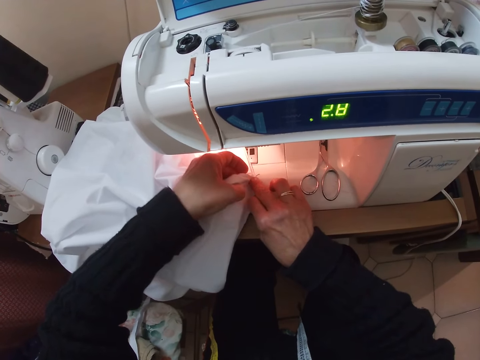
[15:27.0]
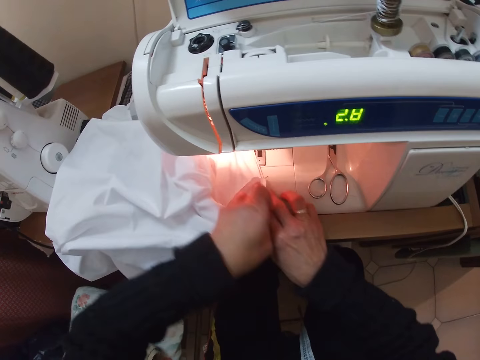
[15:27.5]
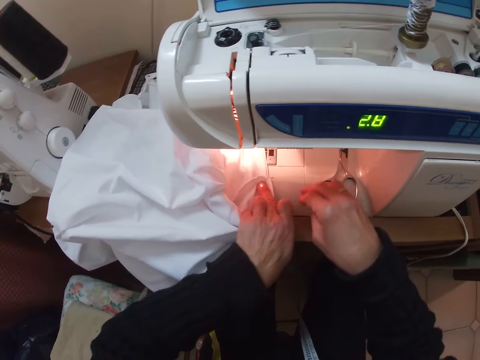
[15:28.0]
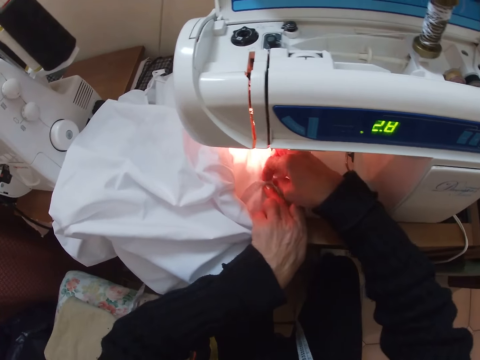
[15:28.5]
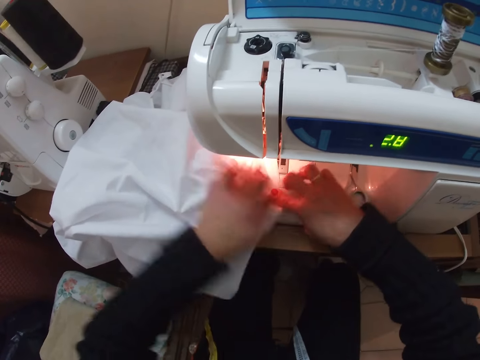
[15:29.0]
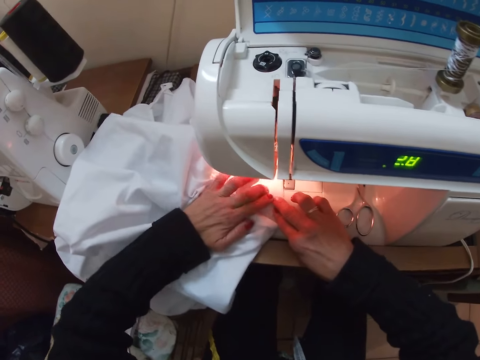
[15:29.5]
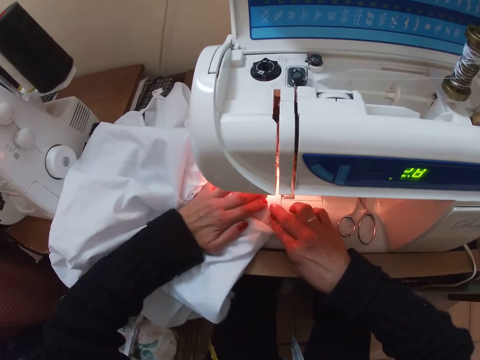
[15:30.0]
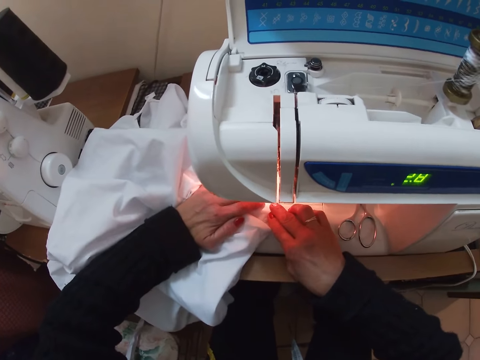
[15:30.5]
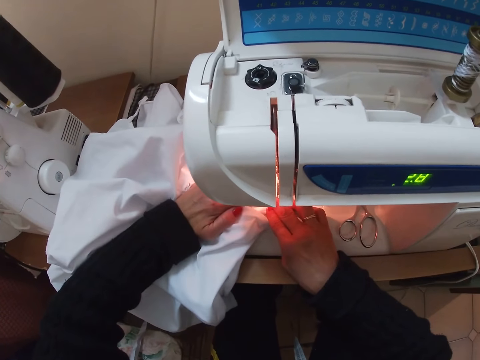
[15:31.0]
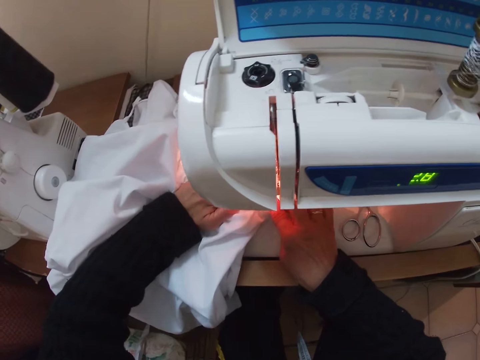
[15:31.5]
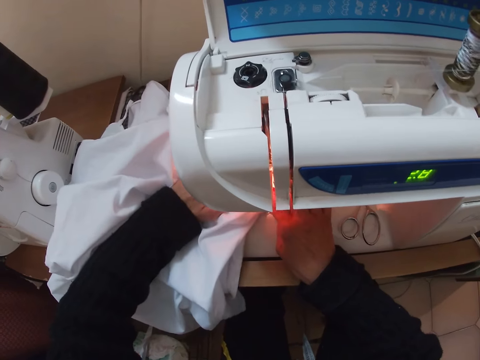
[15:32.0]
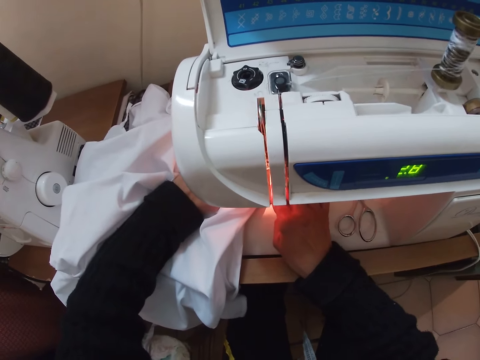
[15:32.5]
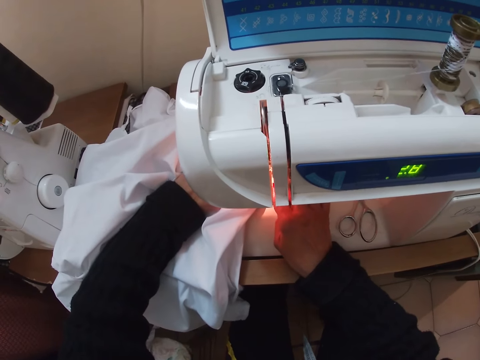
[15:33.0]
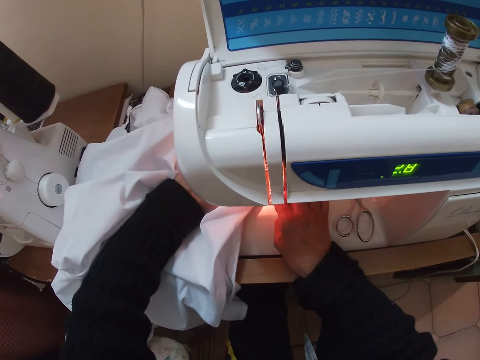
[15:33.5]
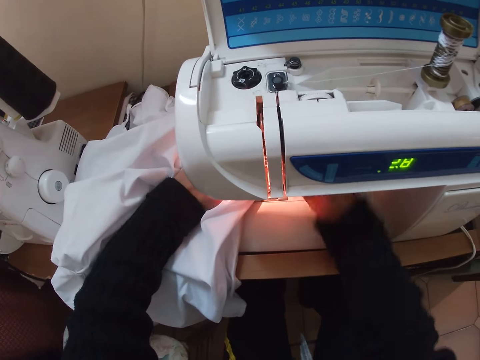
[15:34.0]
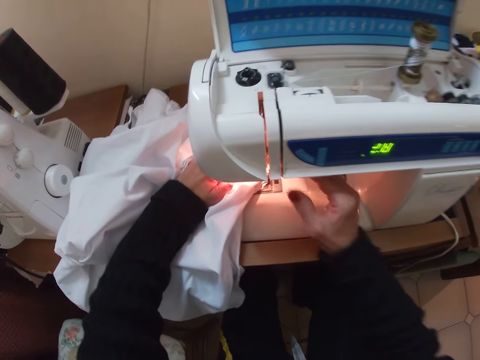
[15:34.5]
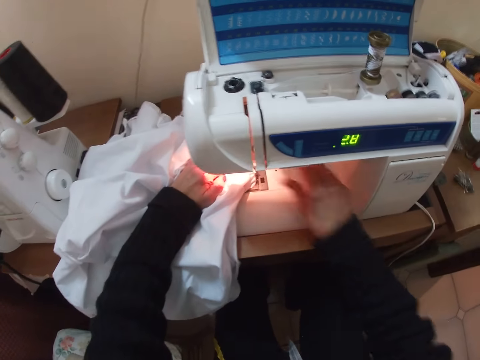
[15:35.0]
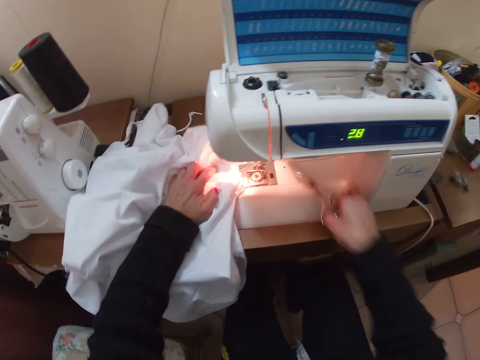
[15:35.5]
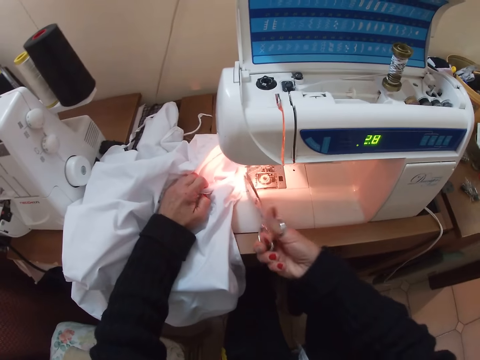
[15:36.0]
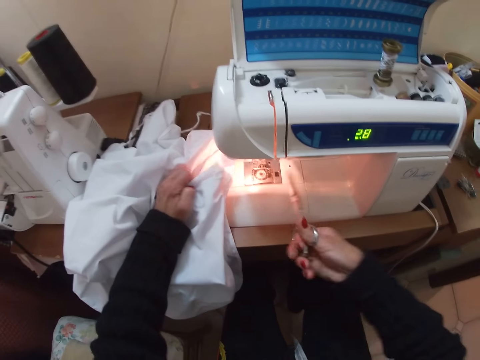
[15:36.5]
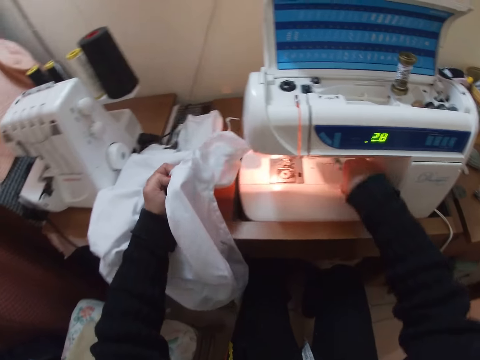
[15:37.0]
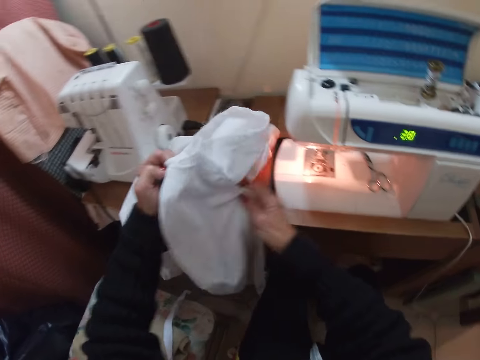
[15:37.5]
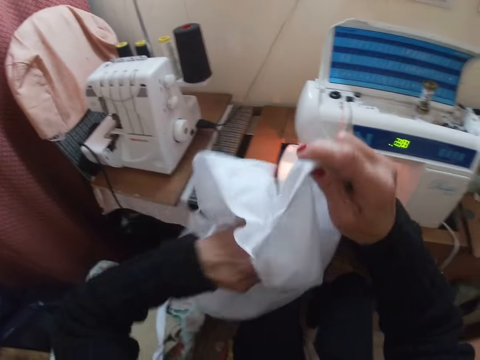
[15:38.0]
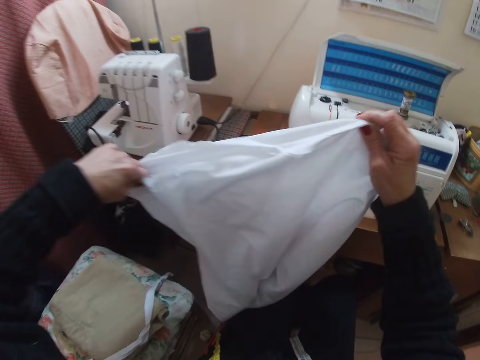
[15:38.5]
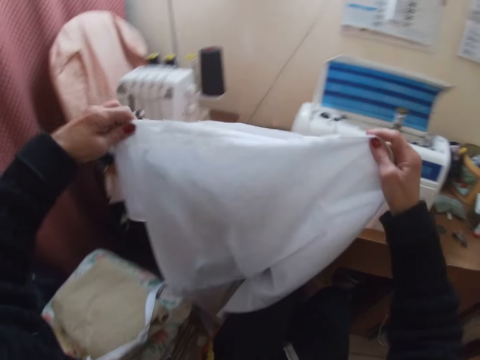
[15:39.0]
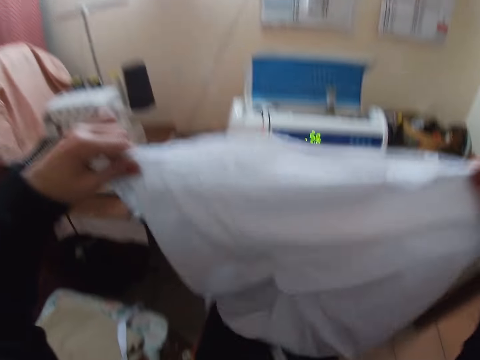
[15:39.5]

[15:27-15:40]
The camera wearer sews the cloth. She holds the cloth in place. She presses a button on the sewing machine with her right hand. She touches the machine. She adjusts the cloth on the sewing machine with her left hand. She picks up scissors on the sewing machine with her right hand. She cuts the thread running from the sewing machine to the cloth with the scissors. She picks up the cloth from the sewing machine. She drops the scissors on the sewing machine. She checks out the cloth with both hands.

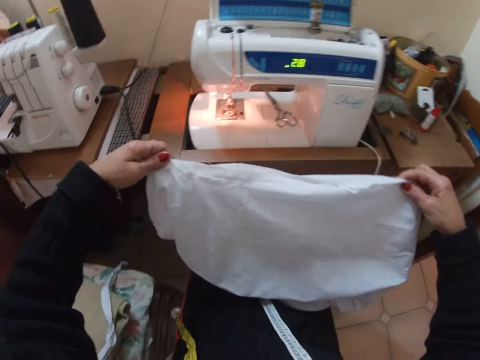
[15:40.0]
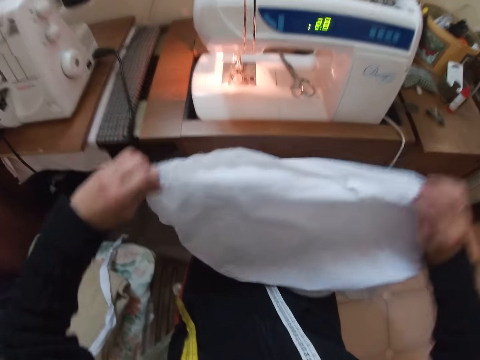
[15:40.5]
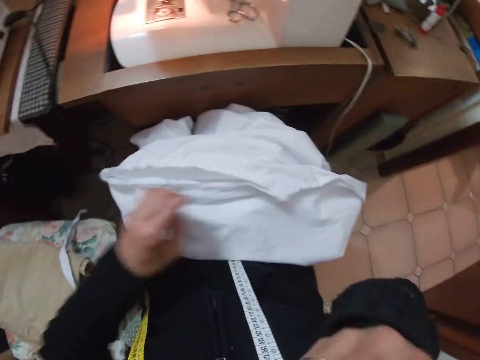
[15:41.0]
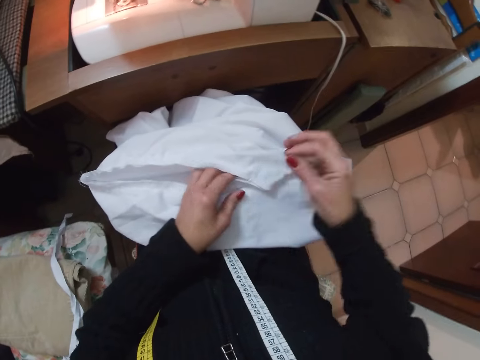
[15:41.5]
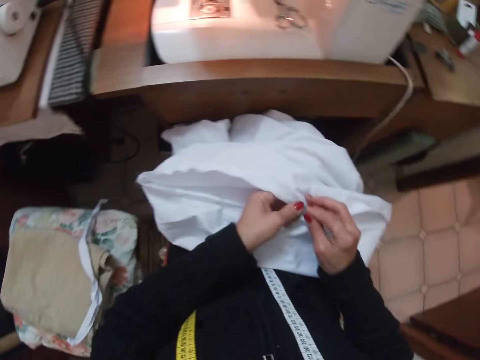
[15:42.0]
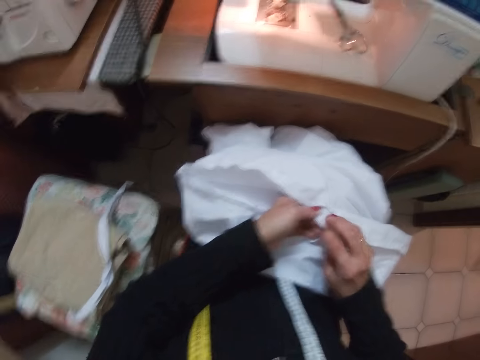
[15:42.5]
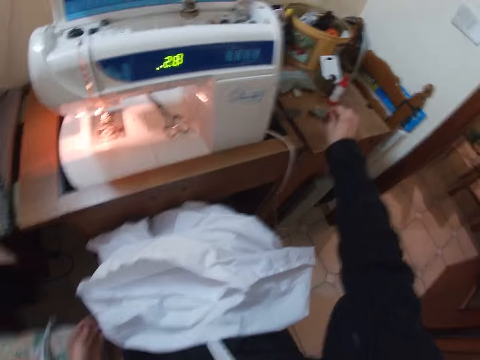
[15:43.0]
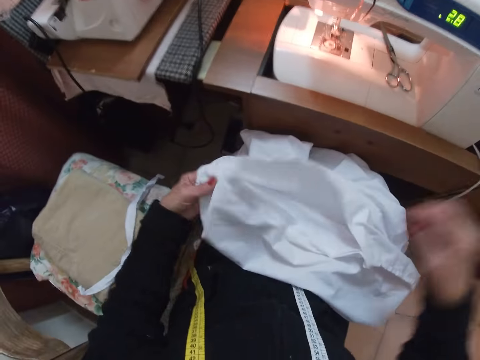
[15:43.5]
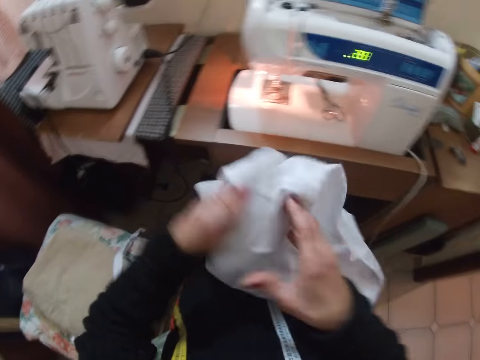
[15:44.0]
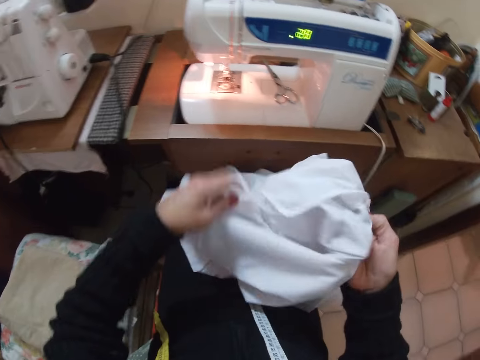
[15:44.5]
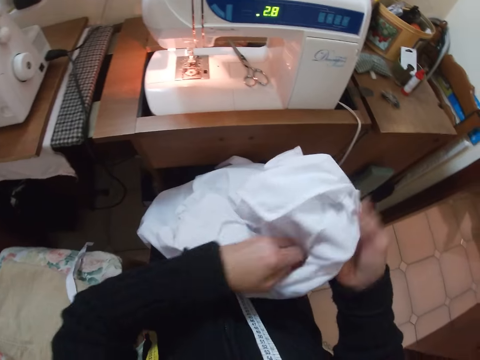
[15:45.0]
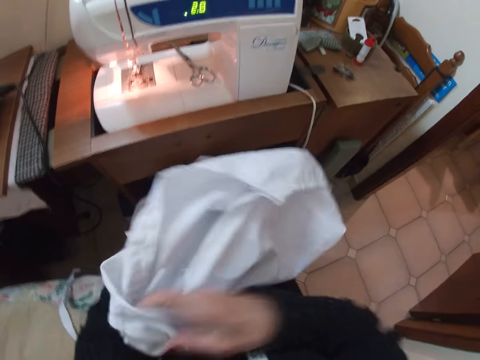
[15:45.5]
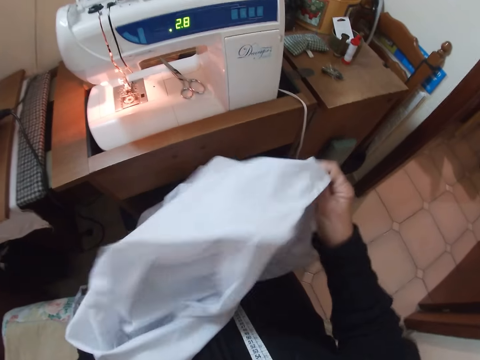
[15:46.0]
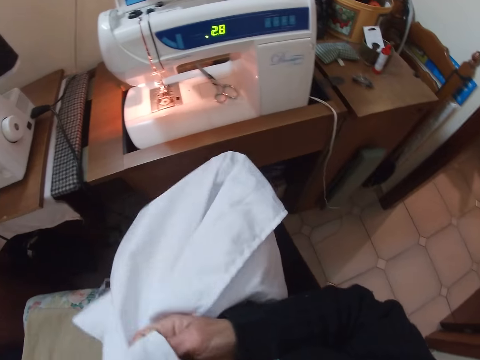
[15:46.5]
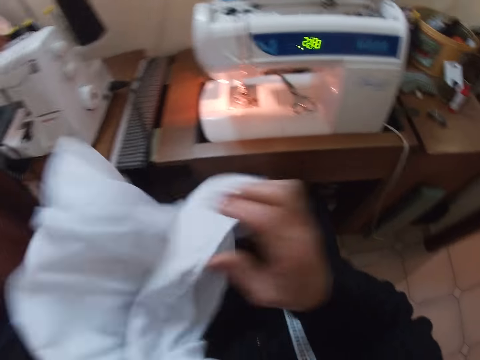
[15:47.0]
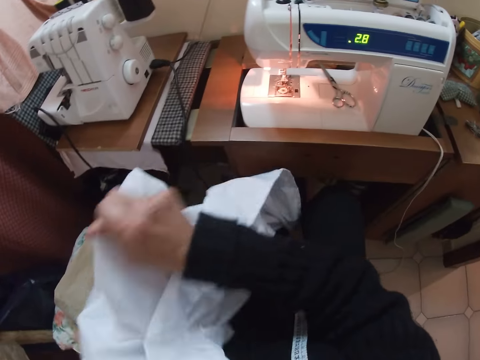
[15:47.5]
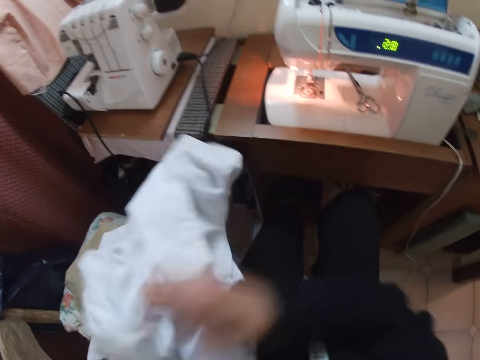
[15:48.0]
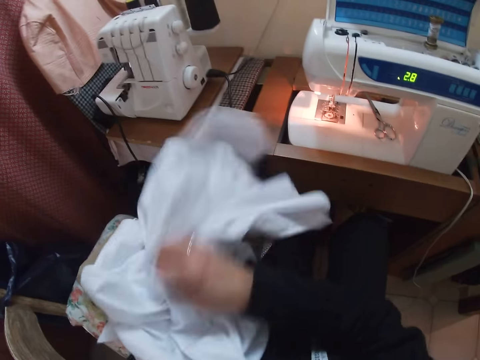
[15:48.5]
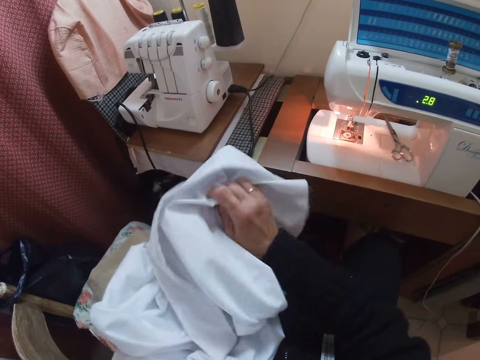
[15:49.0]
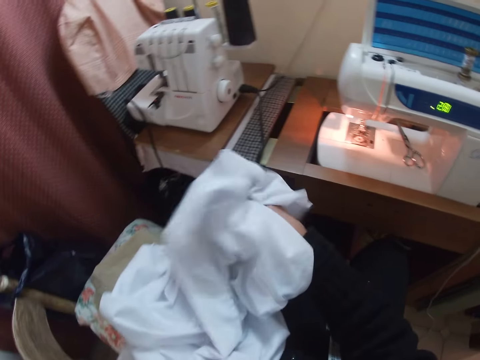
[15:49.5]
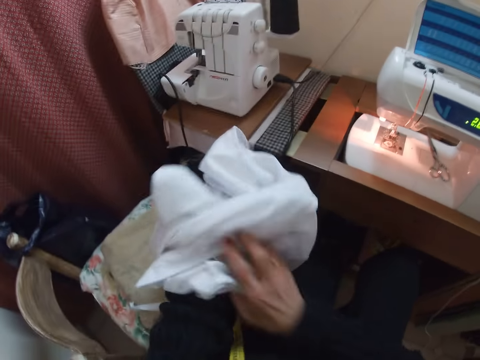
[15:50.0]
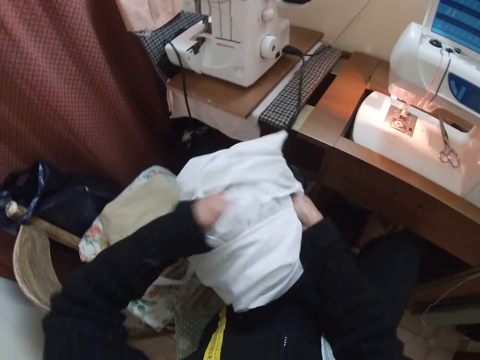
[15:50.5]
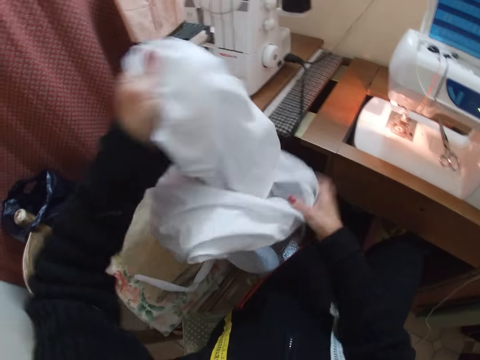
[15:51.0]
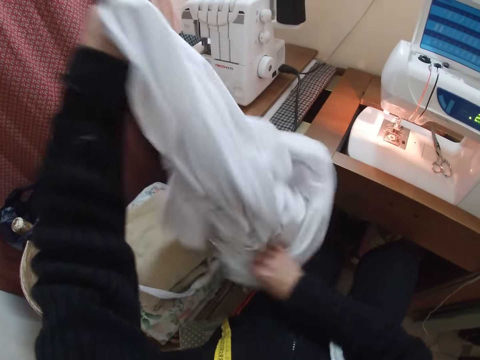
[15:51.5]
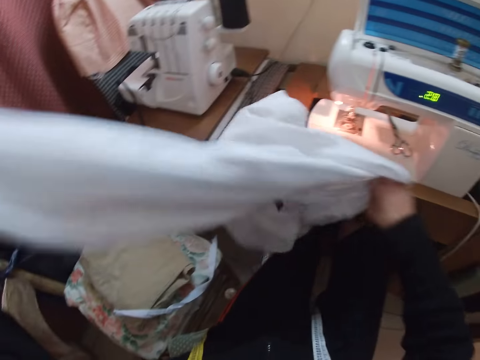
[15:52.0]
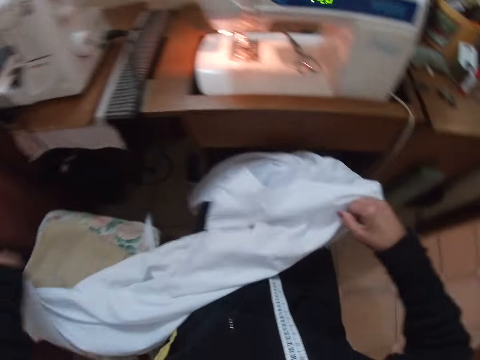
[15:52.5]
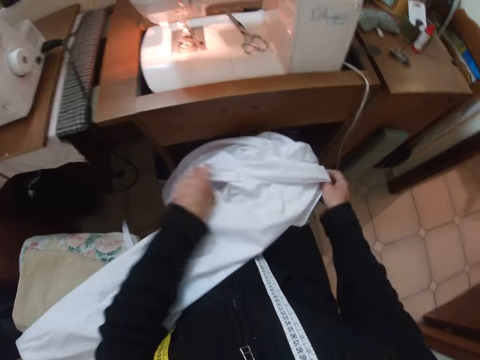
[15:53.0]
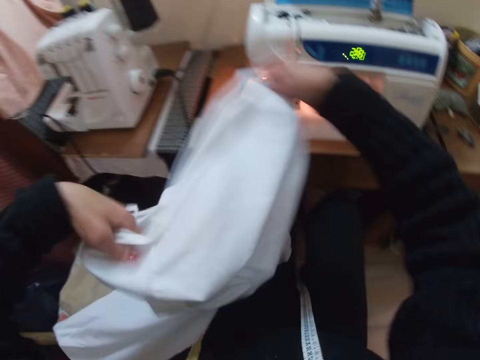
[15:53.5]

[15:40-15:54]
The camera wearer drops the cloth on her lap. She touches her face. She inserts a pin into the cloth. She inspects the cloth. She picks up the pin from the sewing table. She places the pin on the table. She turns the cloth inside out. She drops the cloth on her lap. She picks up the cloth. She inspects the cloth.
